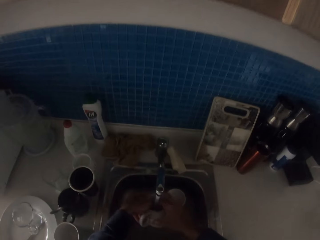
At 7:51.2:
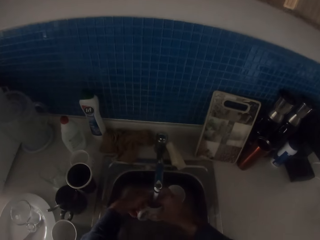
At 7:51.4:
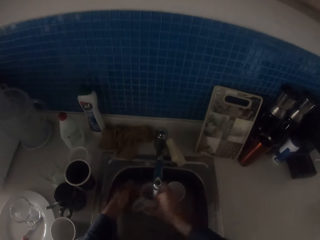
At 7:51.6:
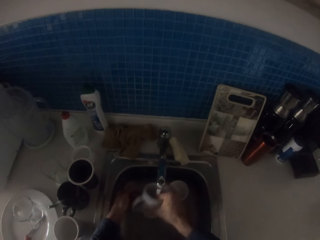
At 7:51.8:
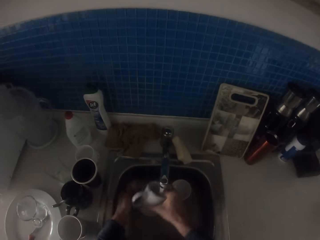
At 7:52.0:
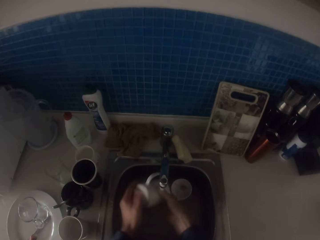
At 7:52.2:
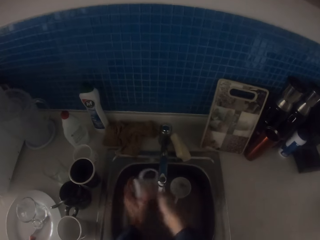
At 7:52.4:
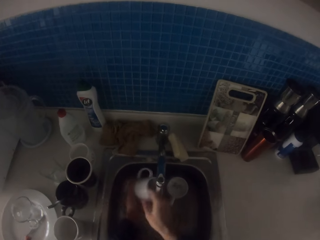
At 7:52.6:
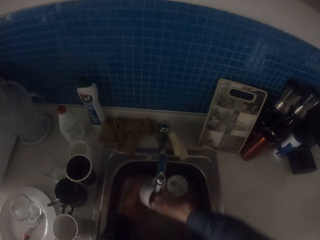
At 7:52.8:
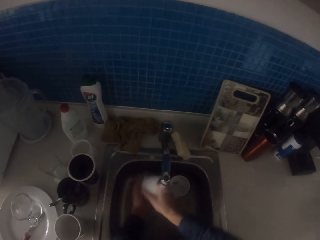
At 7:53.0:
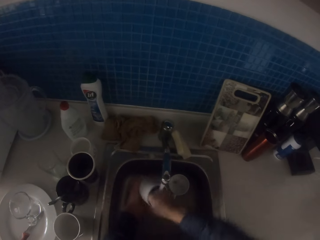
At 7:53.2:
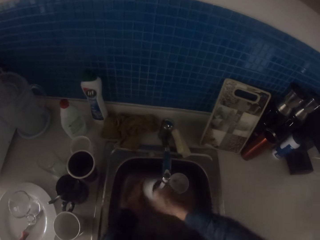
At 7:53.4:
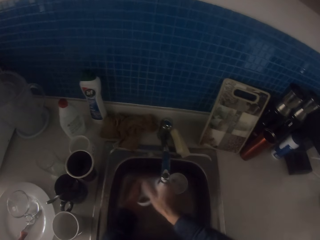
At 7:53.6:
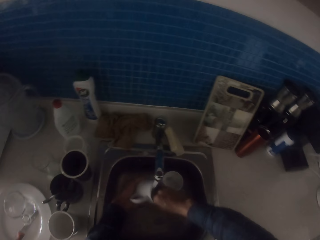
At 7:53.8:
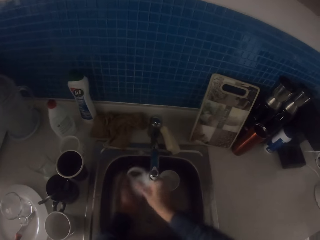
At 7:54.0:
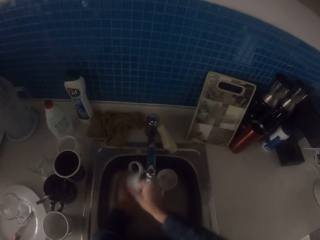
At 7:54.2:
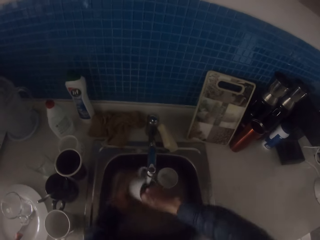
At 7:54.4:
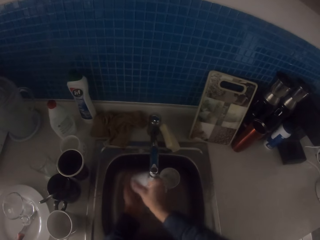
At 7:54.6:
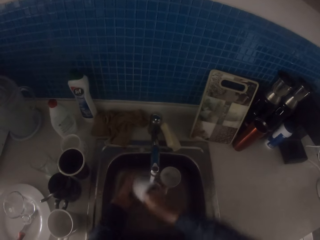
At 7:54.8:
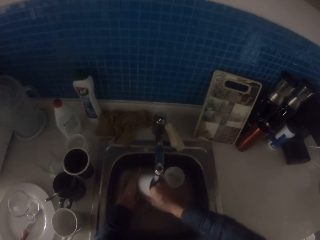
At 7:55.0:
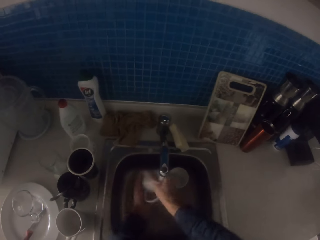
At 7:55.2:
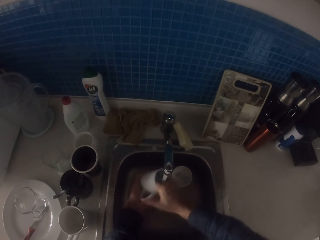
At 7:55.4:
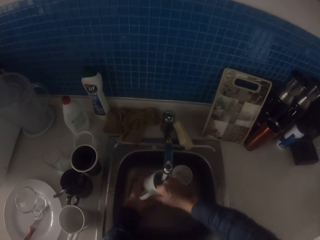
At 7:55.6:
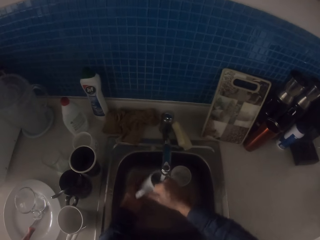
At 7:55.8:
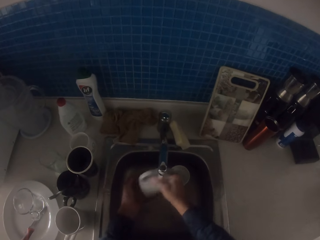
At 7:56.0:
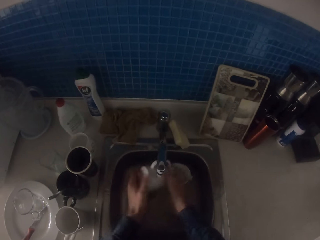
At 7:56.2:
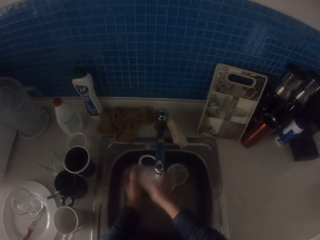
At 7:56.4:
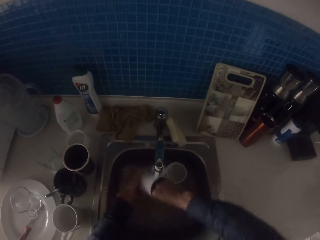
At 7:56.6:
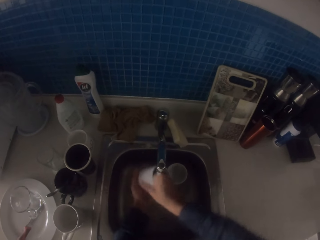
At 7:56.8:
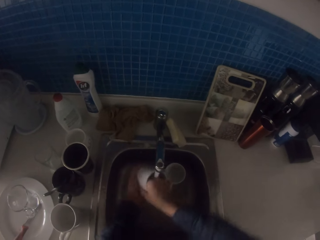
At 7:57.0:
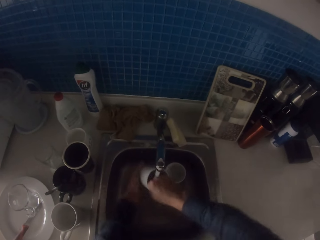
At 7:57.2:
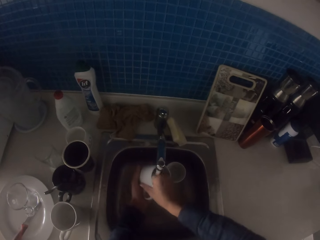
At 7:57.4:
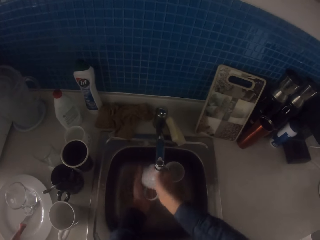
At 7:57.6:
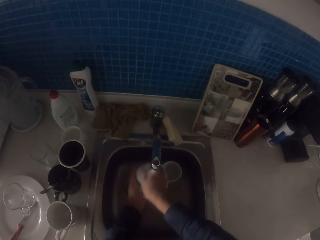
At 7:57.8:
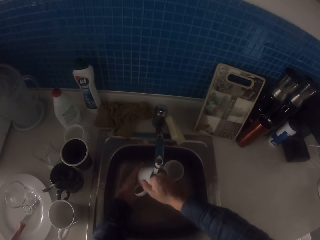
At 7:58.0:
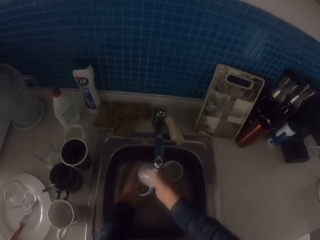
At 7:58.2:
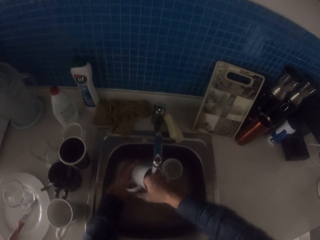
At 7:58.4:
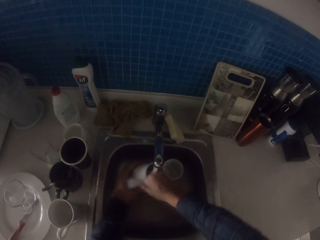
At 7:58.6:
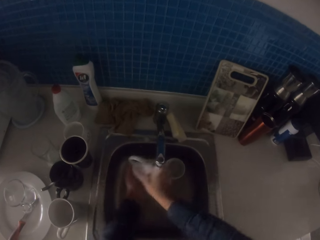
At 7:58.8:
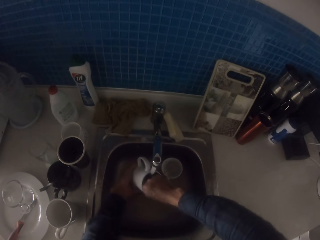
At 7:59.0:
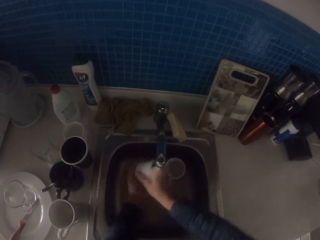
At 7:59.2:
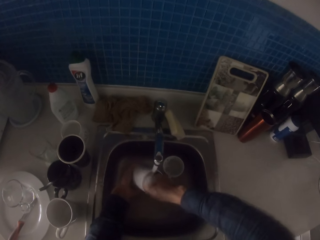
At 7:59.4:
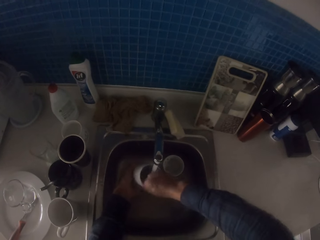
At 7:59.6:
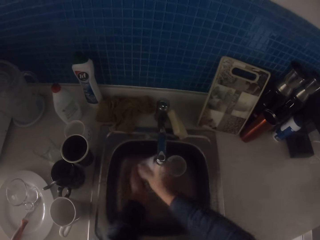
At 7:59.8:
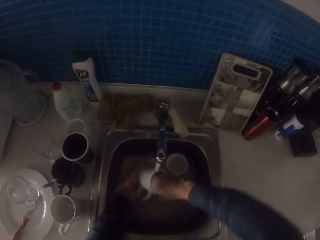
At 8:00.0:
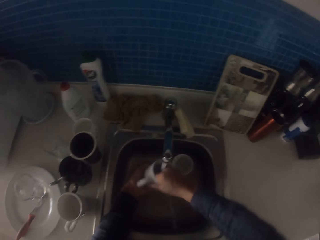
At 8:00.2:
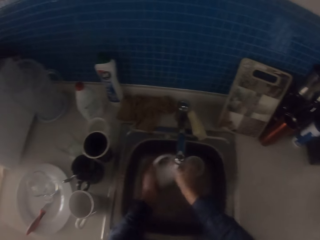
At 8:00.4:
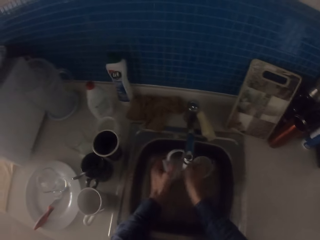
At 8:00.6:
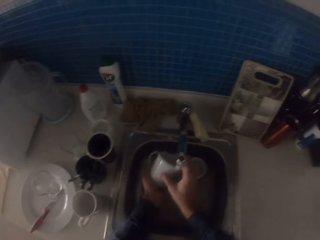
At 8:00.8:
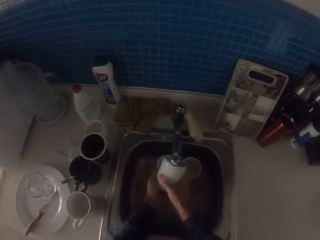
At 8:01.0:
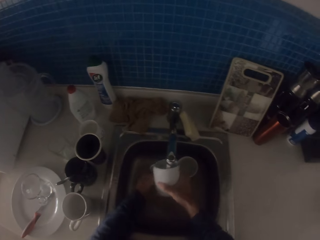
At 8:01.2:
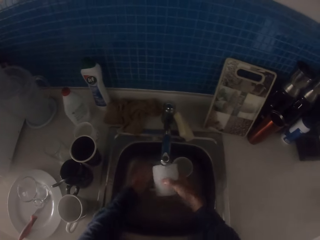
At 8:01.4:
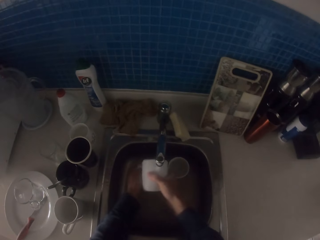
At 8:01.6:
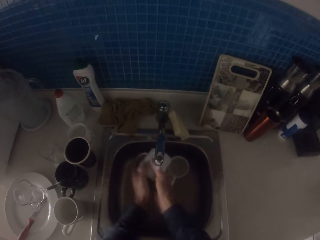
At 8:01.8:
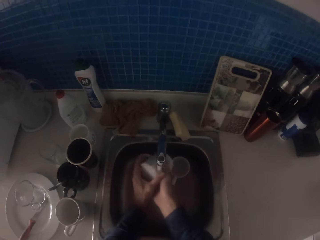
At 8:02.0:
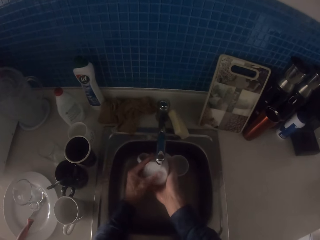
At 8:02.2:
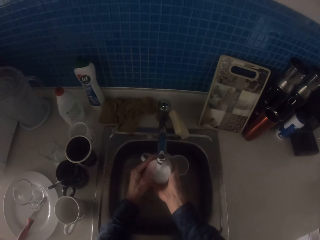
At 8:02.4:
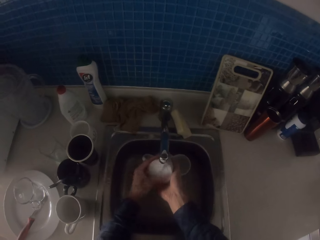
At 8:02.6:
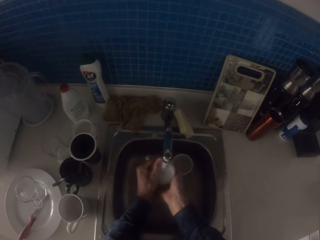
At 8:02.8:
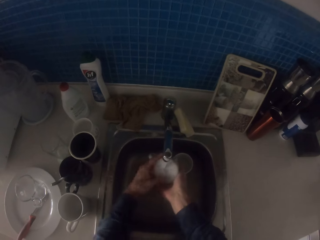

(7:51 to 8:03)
The camera wearer rinses the cup with running water from the tap.

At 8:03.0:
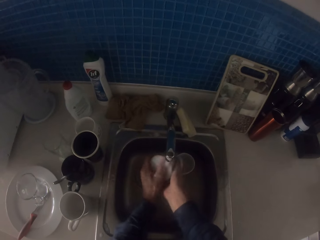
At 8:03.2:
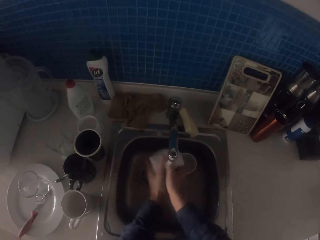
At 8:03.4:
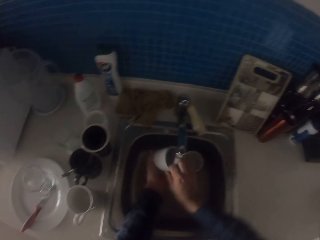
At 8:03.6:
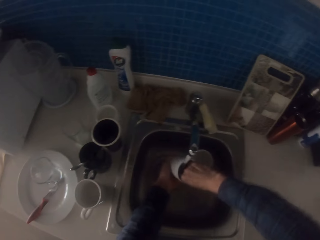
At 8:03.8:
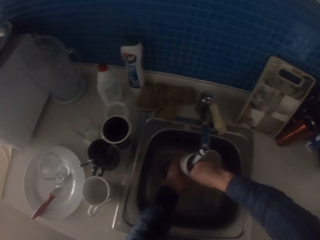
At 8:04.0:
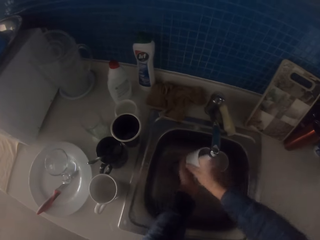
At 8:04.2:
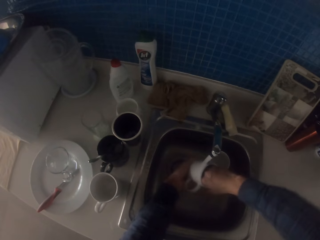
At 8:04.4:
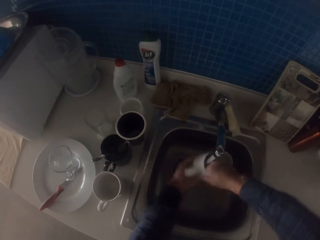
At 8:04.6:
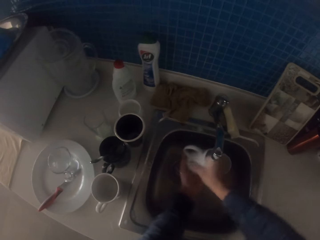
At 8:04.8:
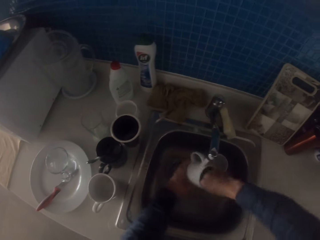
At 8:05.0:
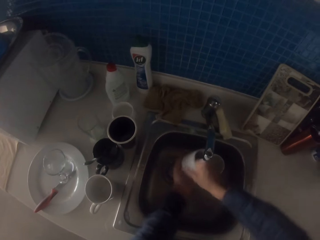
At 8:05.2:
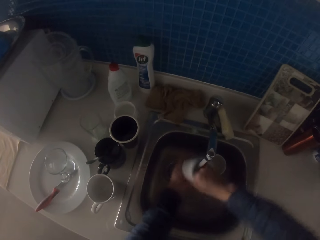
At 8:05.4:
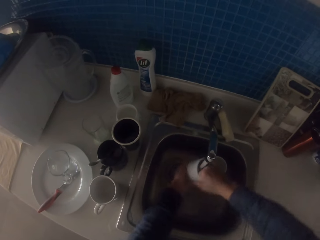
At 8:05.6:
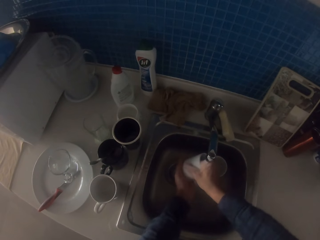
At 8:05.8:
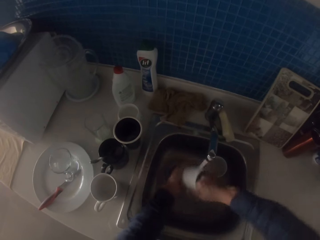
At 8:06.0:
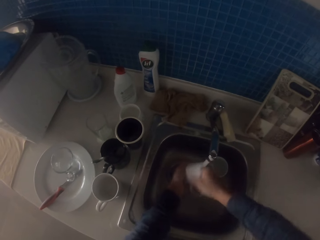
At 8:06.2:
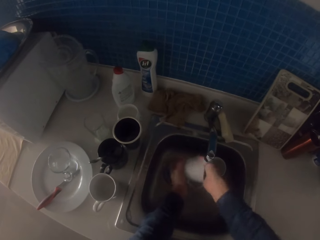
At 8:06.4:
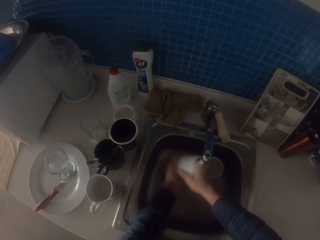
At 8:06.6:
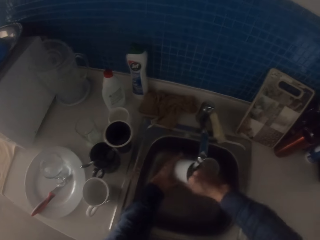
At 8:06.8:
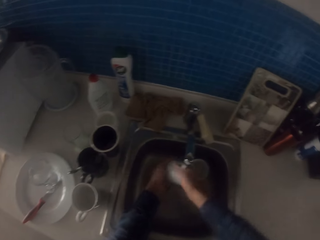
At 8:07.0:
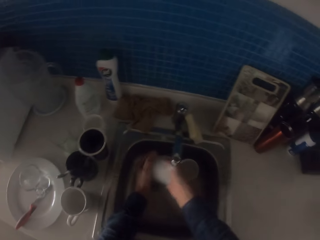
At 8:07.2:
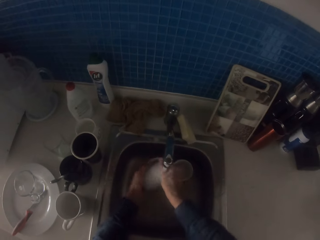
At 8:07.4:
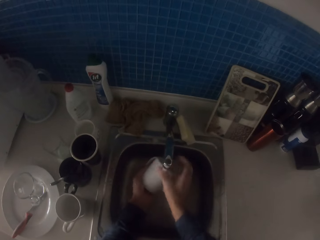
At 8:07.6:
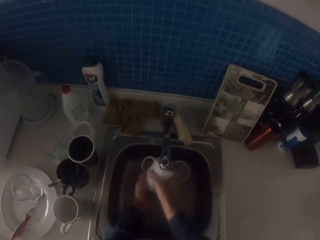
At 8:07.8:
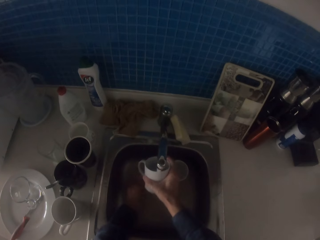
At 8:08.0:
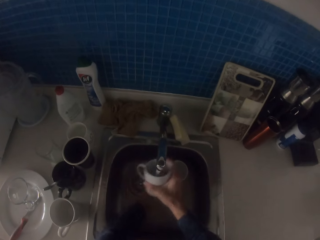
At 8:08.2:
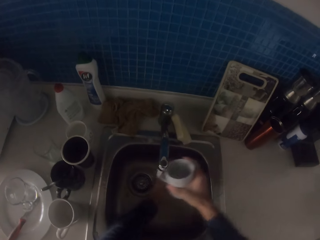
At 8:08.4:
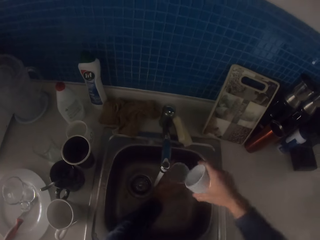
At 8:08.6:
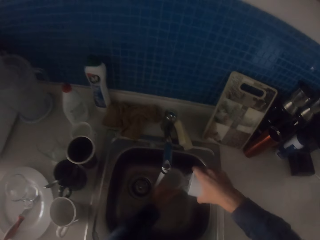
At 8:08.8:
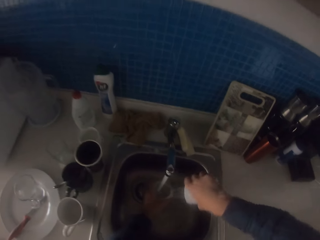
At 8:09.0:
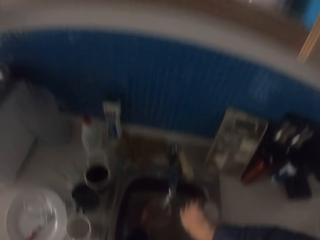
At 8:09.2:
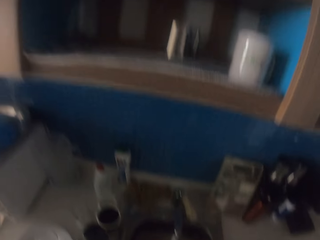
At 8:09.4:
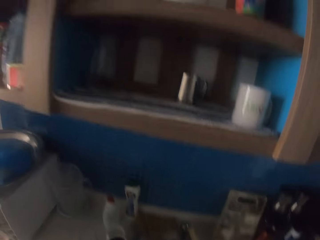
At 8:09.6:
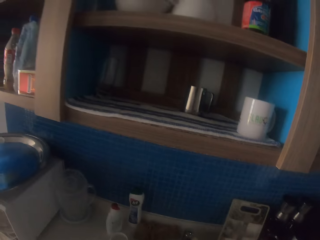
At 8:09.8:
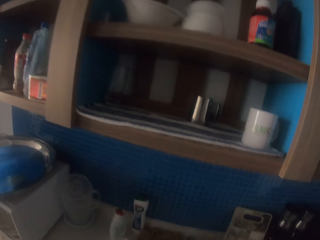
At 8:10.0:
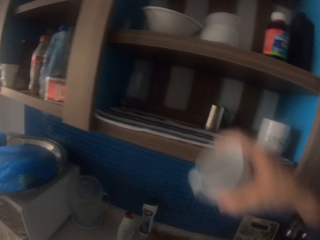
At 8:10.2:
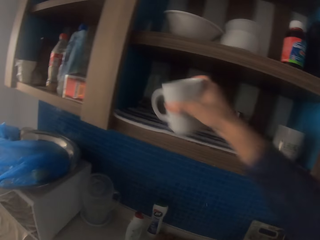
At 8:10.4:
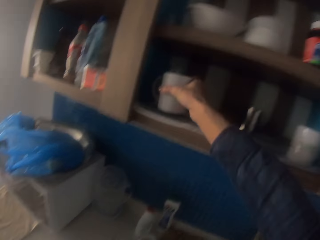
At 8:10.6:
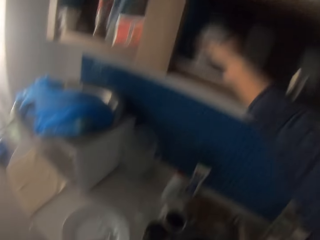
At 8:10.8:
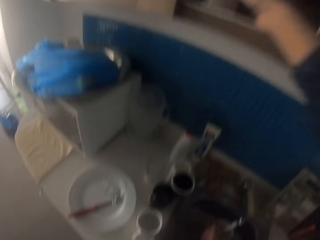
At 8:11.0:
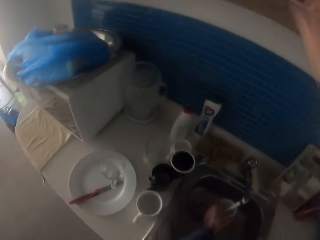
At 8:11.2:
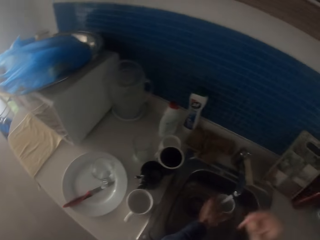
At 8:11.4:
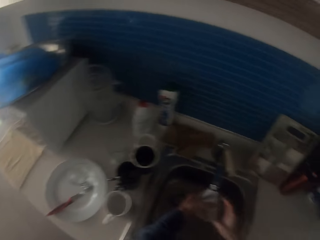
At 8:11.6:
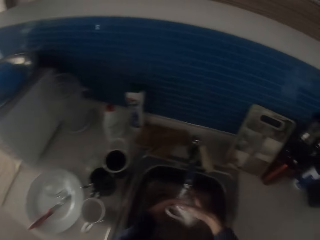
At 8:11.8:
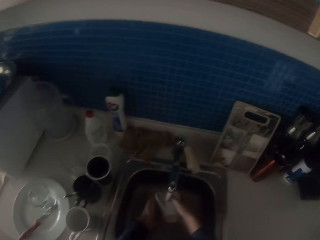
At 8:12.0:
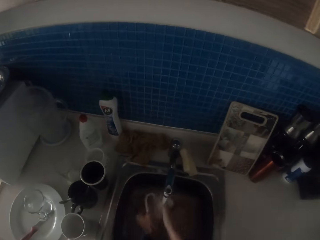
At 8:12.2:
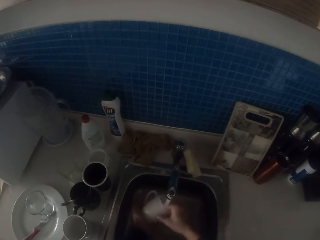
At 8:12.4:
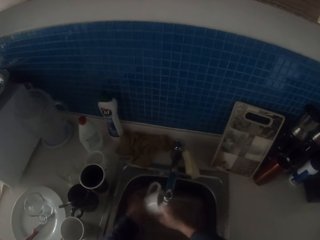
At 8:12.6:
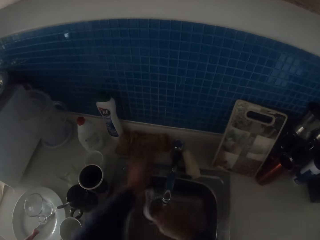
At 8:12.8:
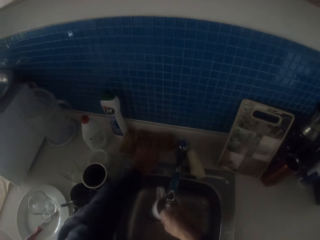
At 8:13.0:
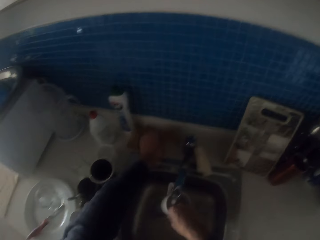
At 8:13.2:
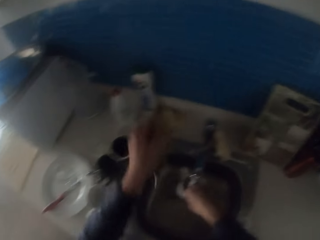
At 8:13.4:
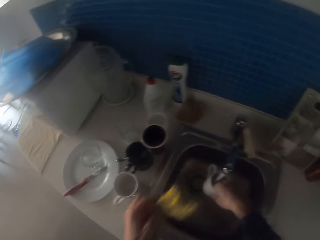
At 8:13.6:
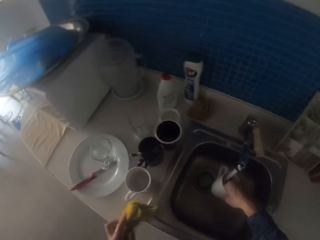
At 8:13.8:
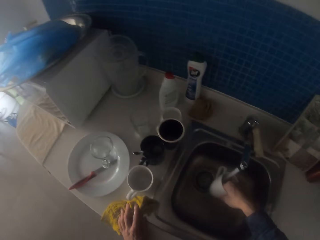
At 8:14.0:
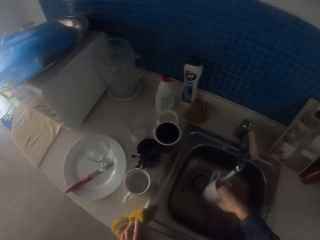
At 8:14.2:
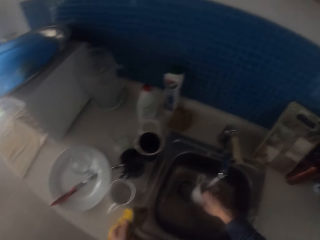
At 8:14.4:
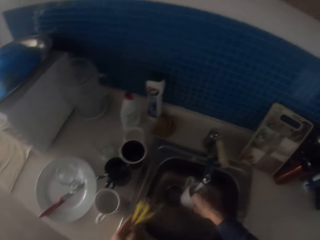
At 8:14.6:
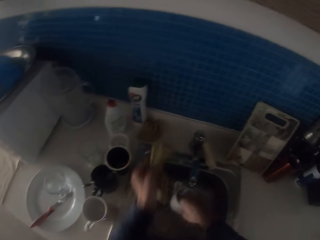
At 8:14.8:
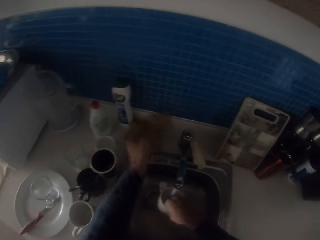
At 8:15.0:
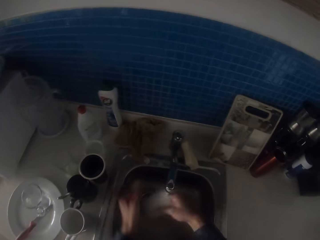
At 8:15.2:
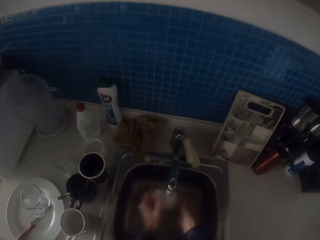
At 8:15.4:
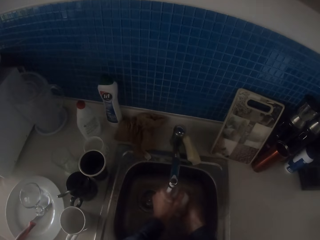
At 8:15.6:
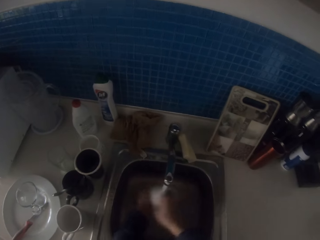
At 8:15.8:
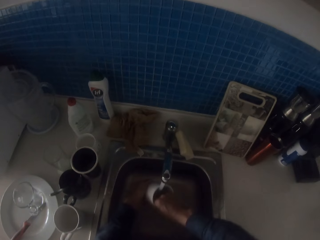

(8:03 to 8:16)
The camera wearer pours water in the sink. They pick up a cup from the sink. They put the cup on the kitchen cabinet. They rinse the cup with running water from the tap. They pick up the kitchen towel. They wipe the table sink. They place the kitchen towel on the side of the sink.
